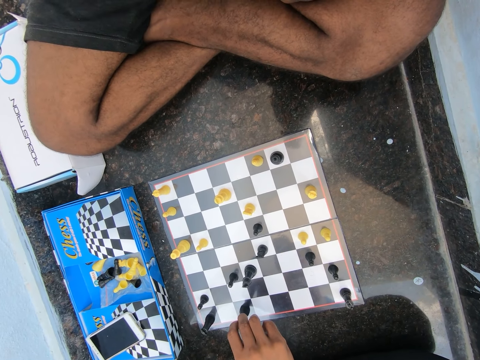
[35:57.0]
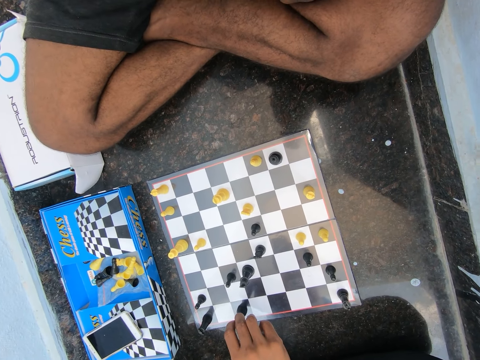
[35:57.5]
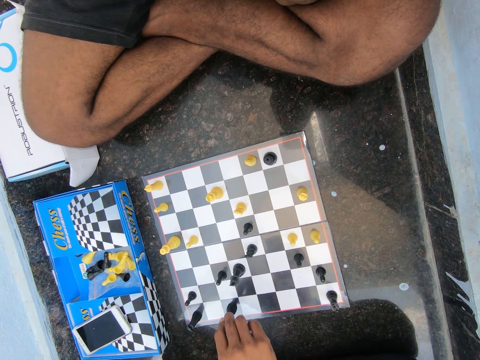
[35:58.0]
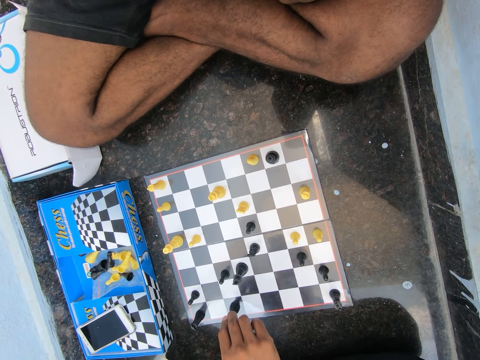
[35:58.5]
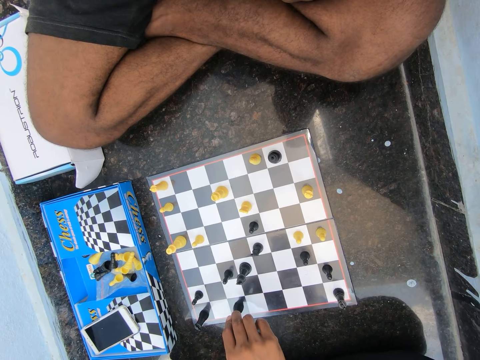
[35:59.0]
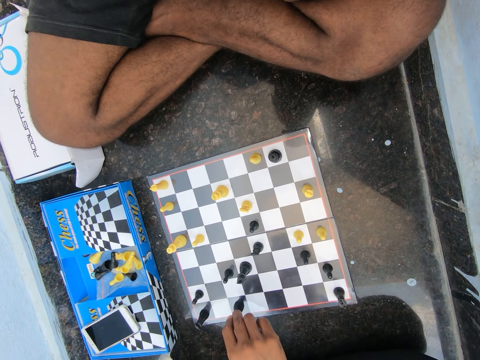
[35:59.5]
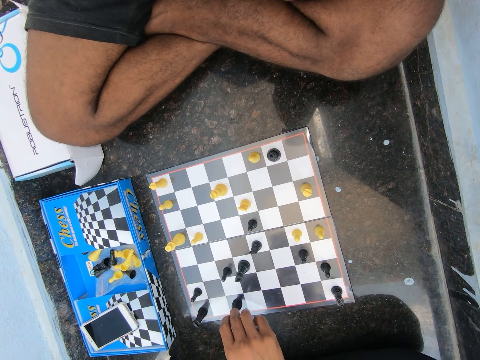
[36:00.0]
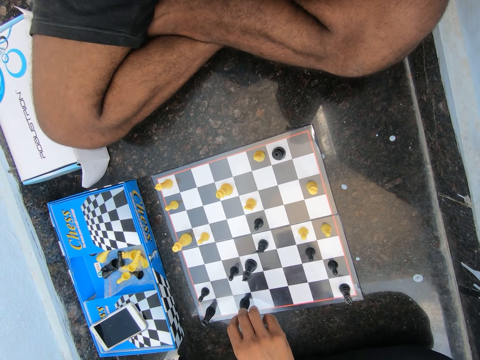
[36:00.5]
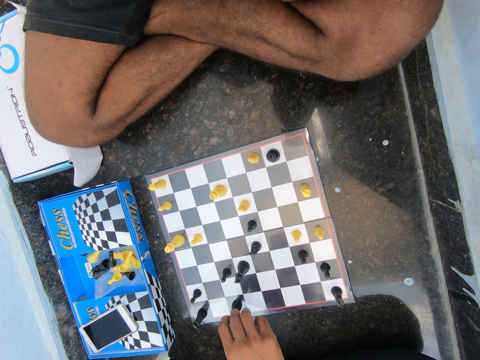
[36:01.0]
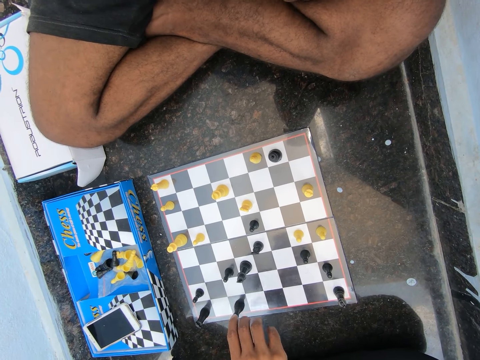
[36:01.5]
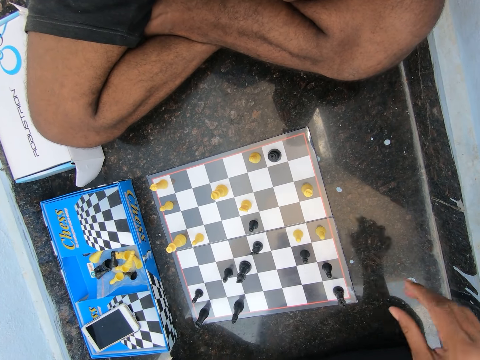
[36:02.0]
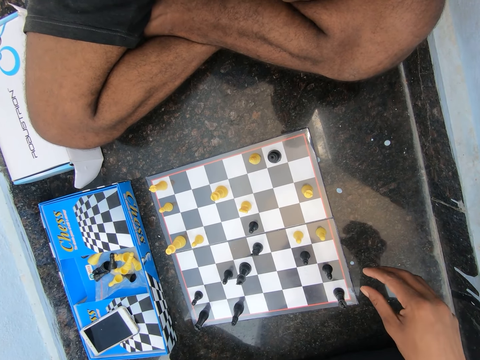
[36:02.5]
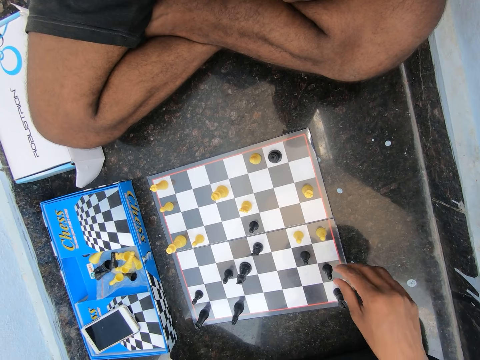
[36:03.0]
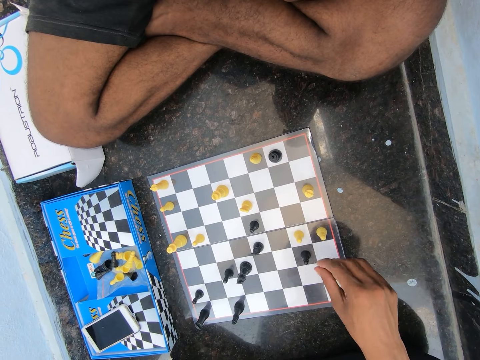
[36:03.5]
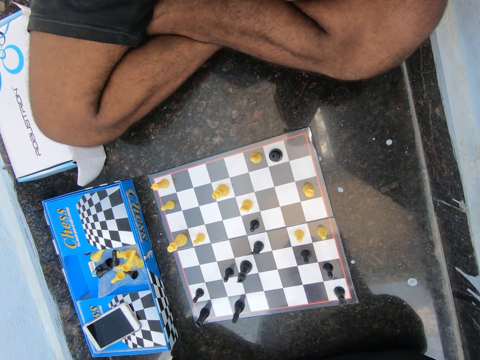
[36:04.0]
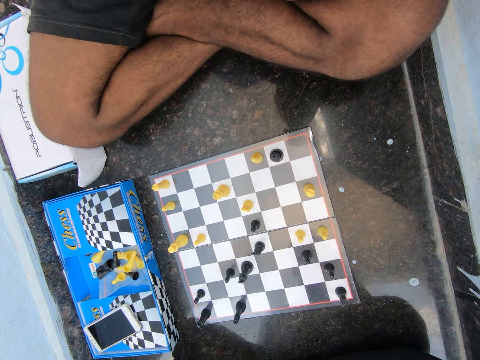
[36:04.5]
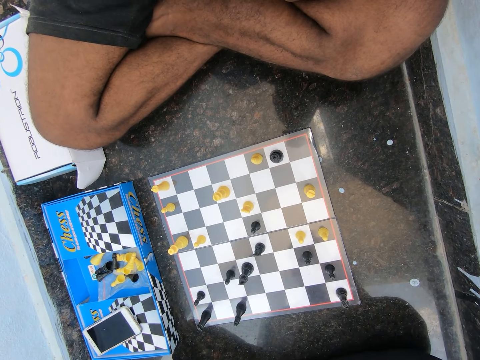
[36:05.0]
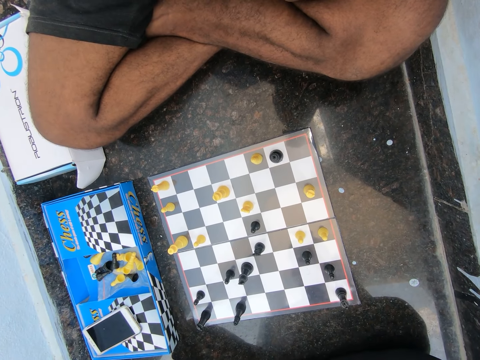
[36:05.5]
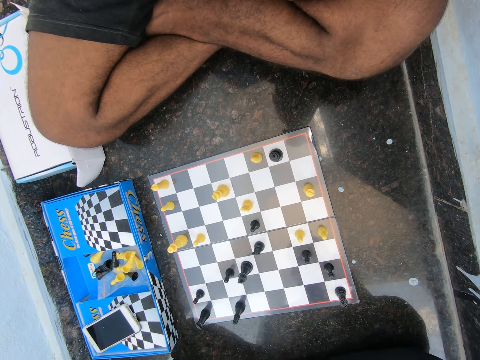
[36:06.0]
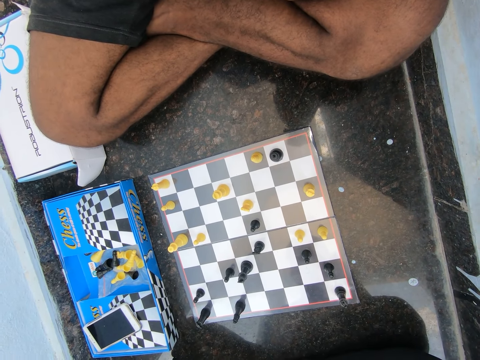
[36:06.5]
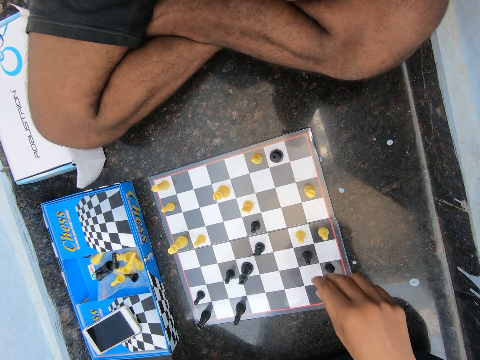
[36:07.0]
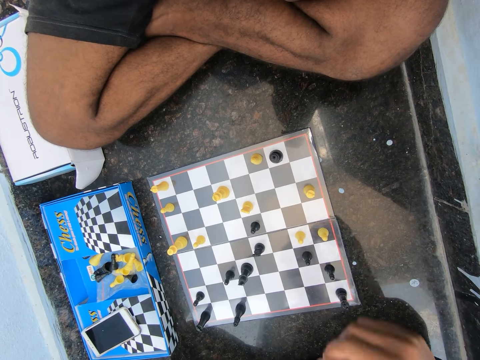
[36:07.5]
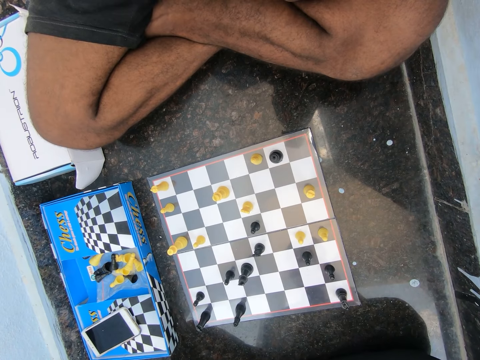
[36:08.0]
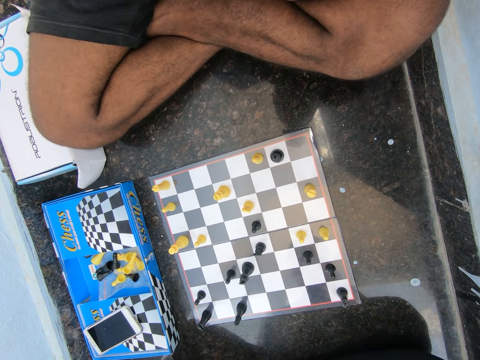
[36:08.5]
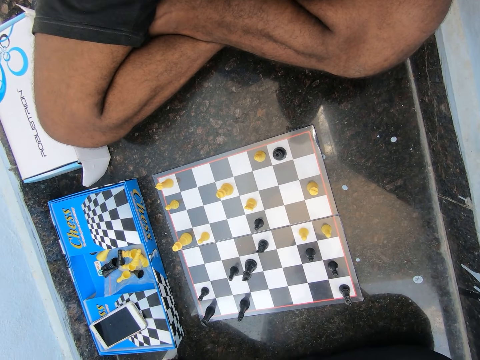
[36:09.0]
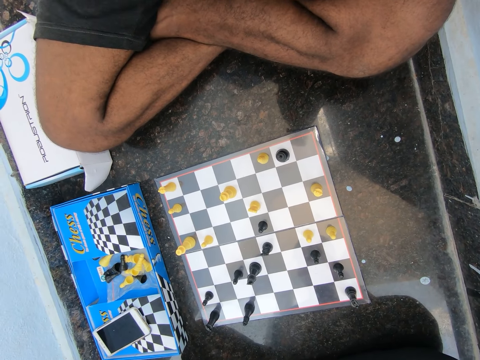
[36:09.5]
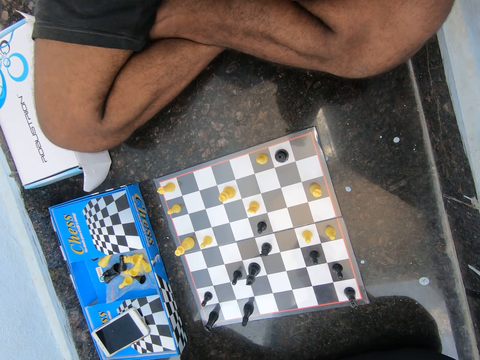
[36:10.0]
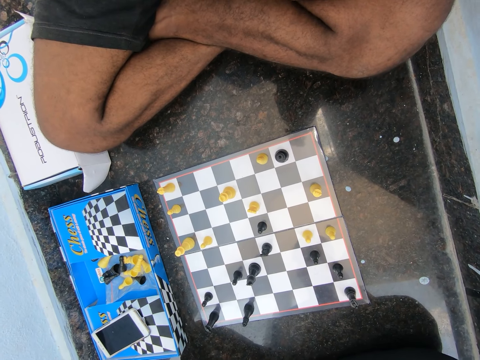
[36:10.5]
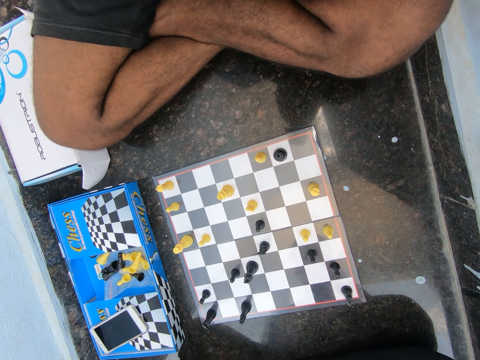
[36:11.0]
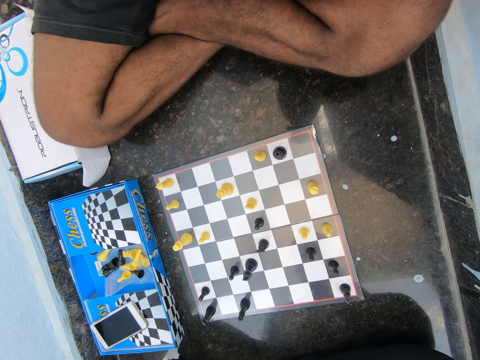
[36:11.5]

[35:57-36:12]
The camera wearer moves his hand around. He looks at the chess board.

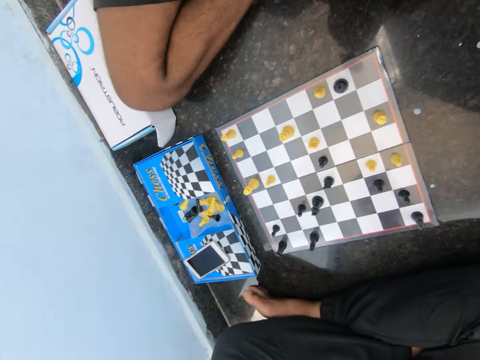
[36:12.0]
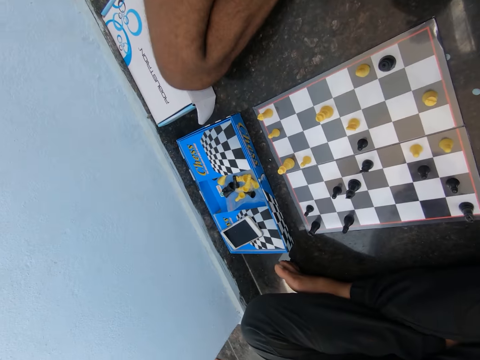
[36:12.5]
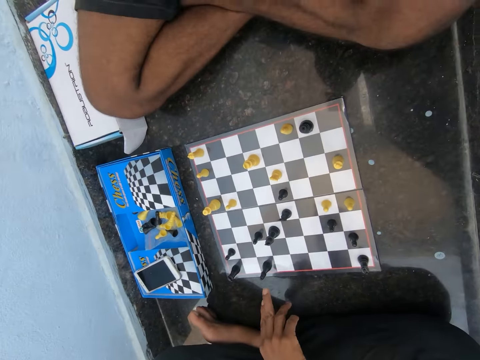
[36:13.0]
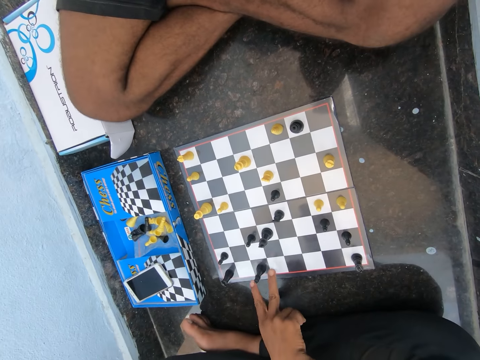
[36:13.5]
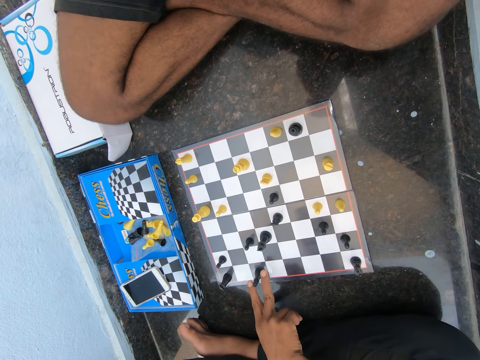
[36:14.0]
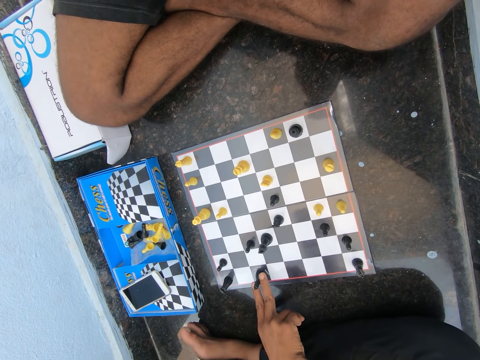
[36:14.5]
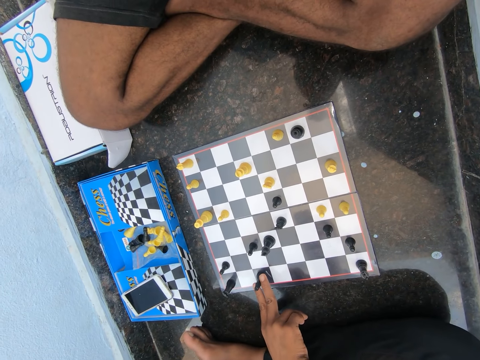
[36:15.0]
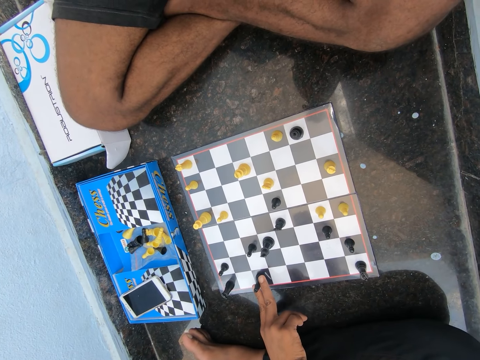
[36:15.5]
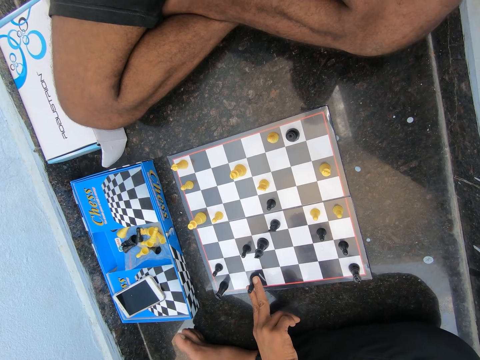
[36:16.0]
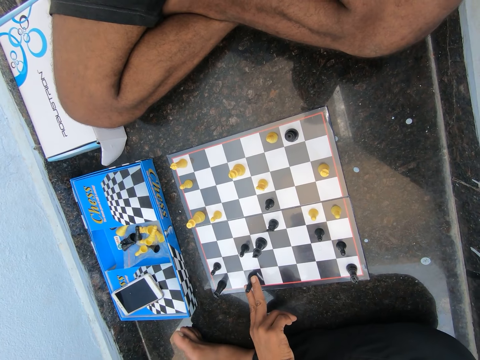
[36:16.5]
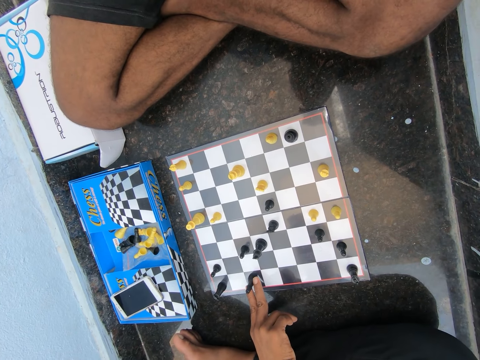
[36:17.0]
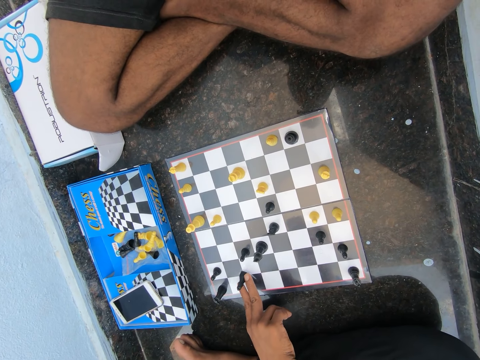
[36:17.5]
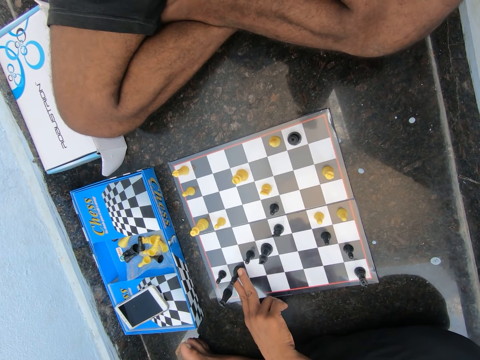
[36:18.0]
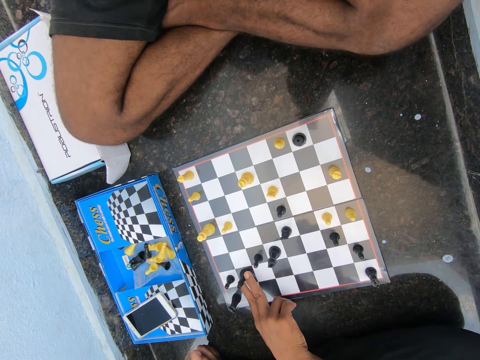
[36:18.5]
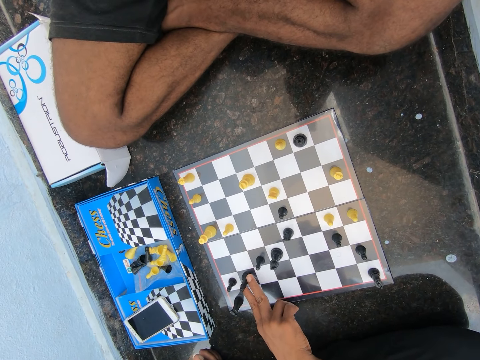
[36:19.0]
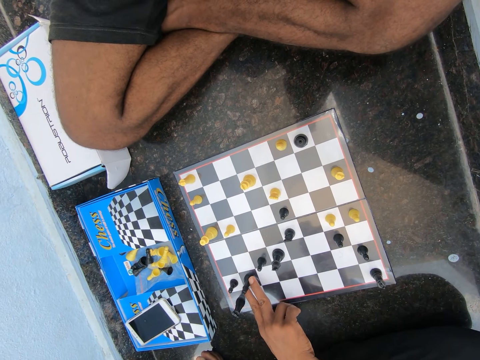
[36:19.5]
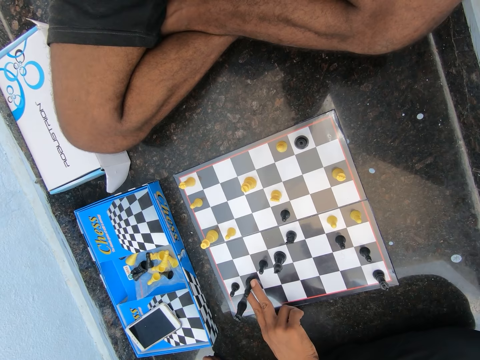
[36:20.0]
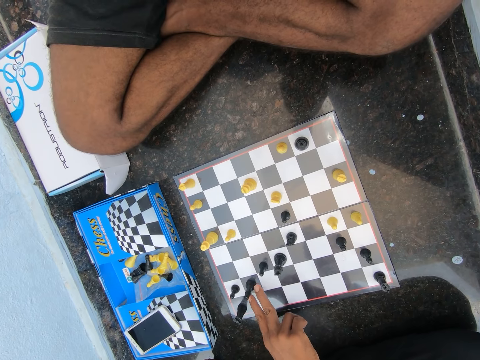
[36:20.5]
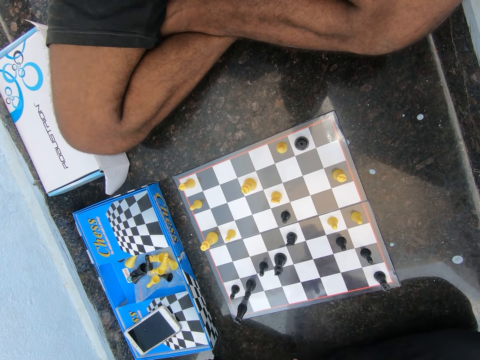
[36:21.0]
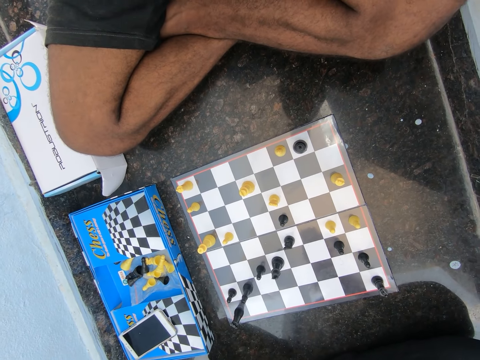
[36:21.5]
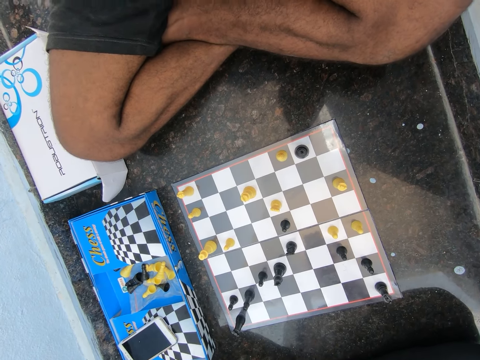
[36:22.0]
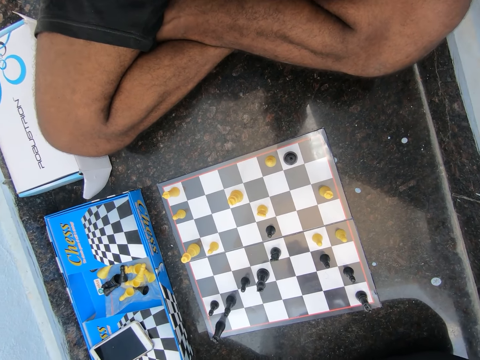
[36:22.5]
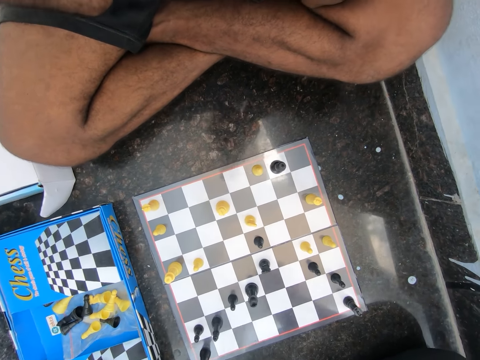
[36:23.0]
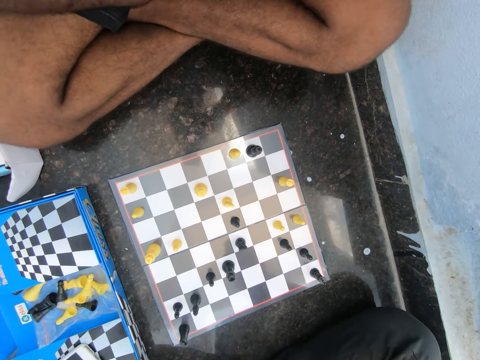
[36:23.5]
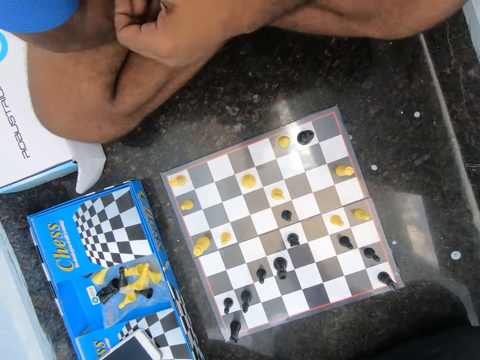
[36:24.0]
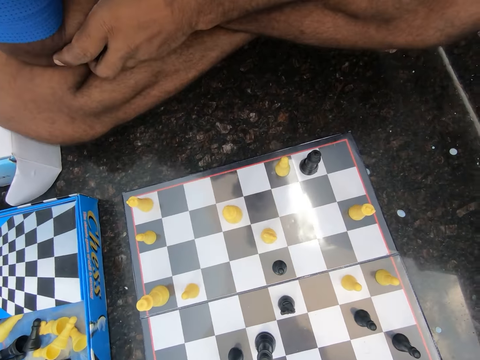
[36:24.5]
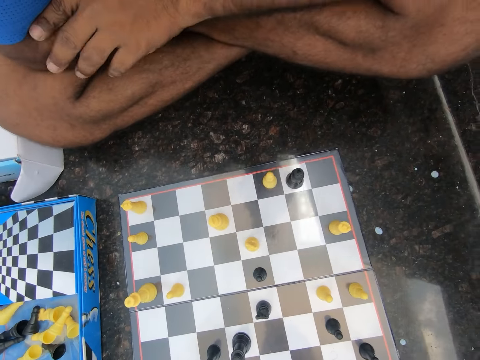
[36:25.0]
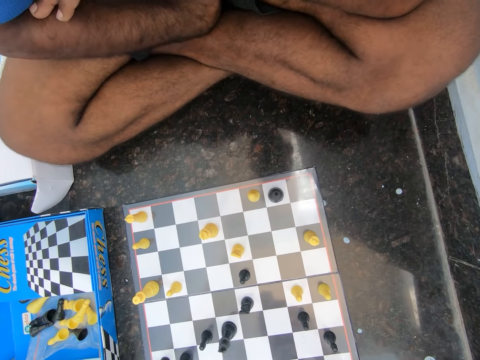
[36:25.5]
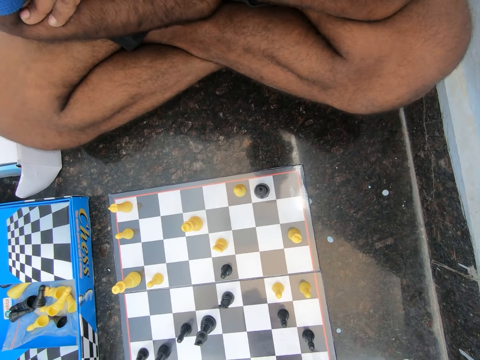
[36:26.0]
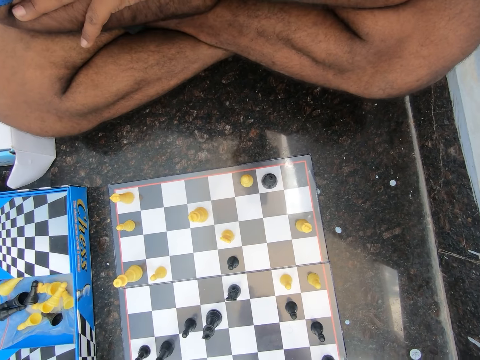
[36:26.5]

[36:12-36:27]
The camera wearer moves the black chess piece on the board. They play the chess game.
